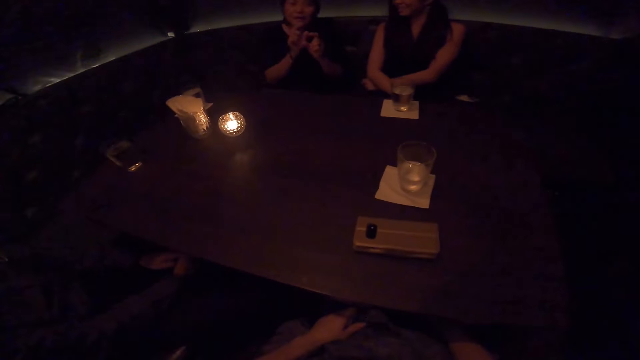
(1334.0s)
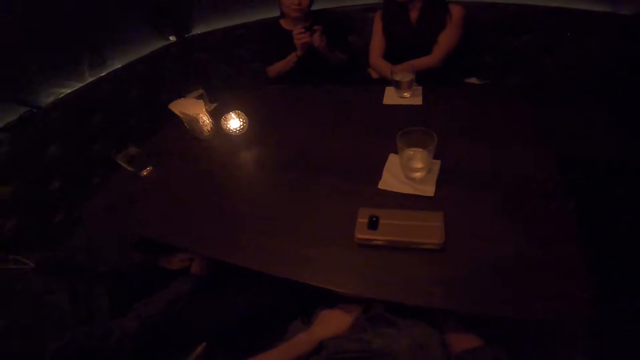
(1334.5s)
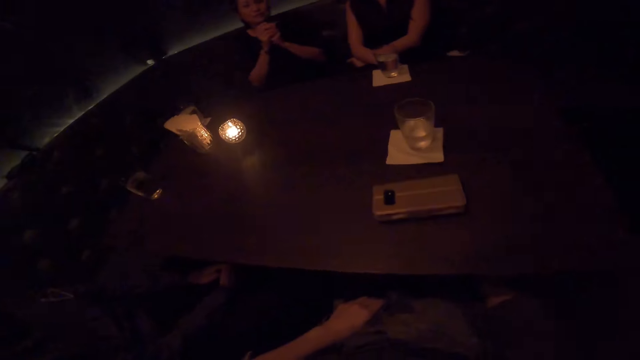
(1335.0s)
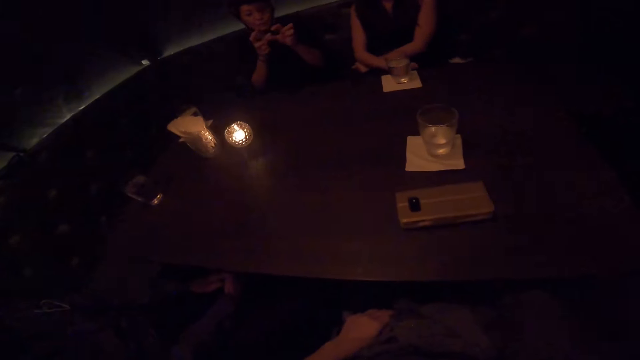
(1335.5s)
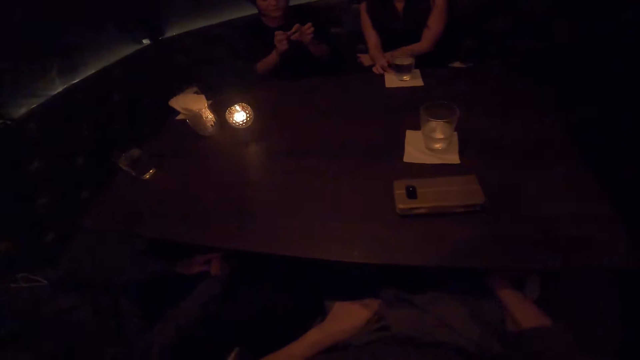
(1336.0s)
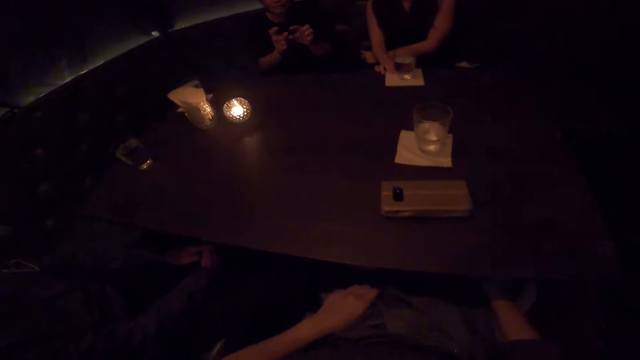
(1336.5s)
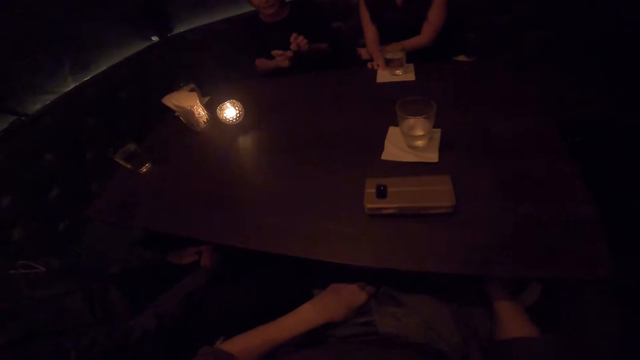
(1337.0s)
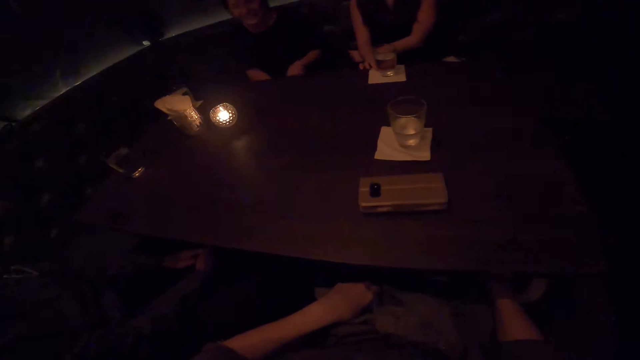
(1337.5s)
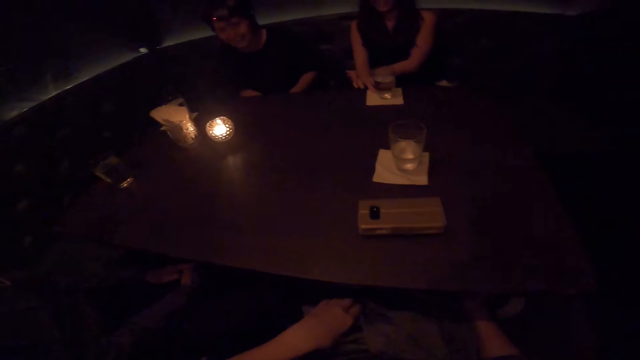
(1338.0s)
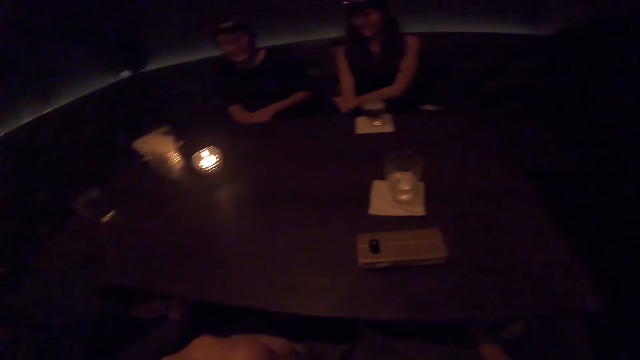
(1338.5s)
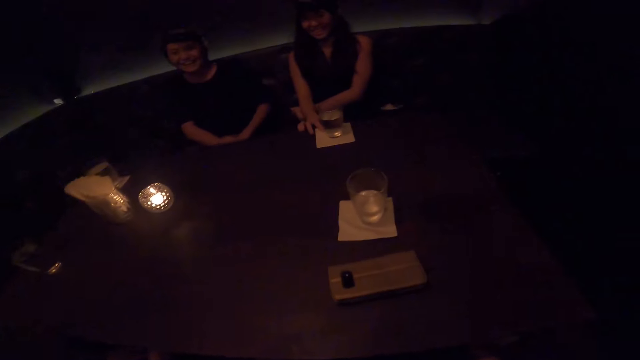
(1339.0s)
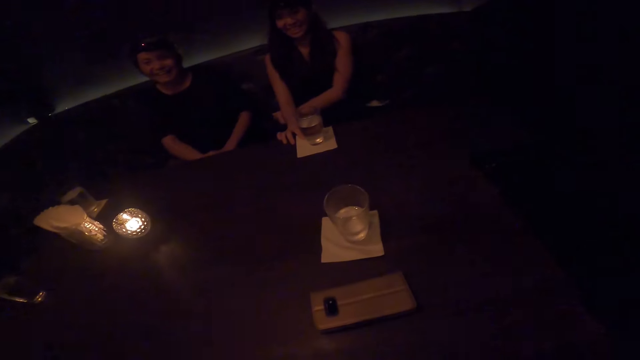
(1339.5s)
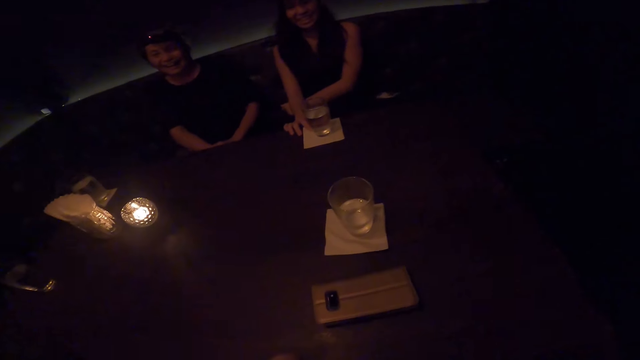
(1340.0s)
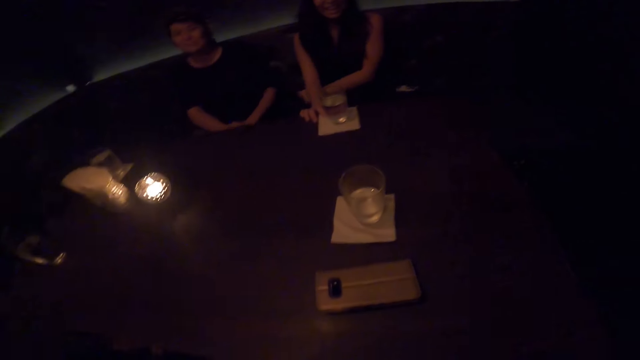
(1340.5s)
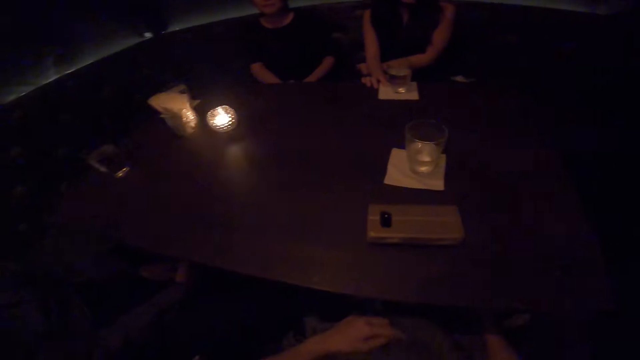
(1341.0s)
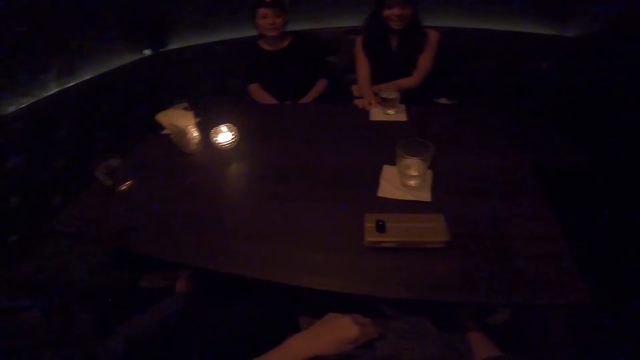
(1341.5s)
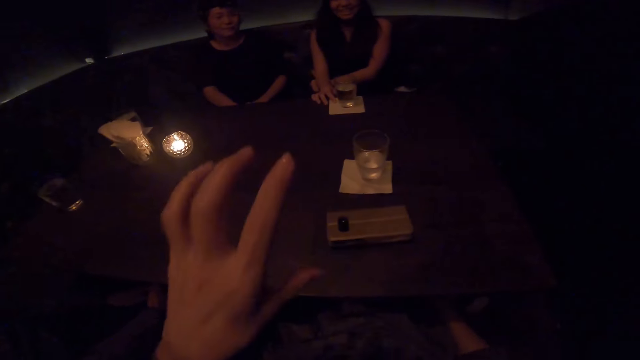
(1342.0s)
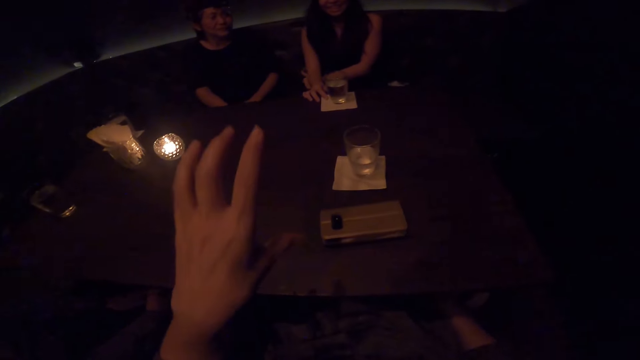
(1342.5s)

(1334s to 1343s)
The camera wearer shakes his hands.

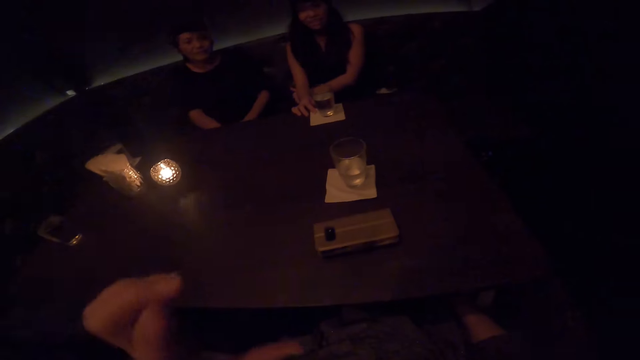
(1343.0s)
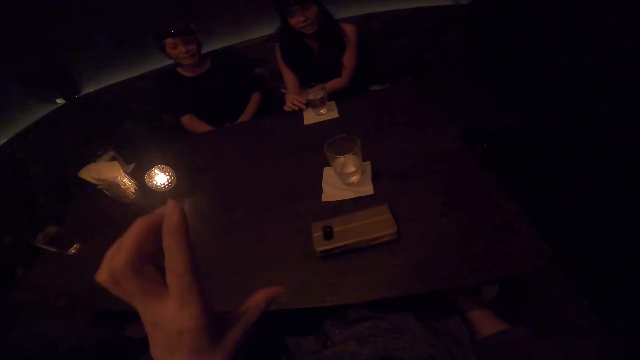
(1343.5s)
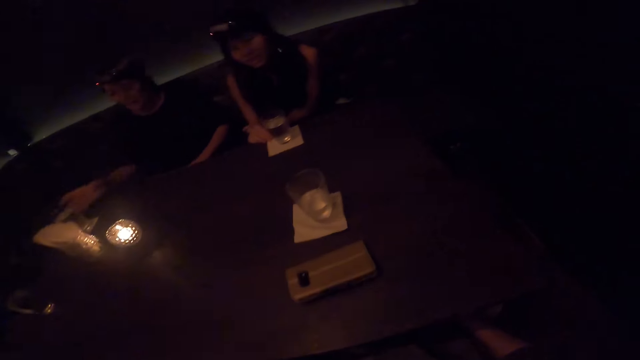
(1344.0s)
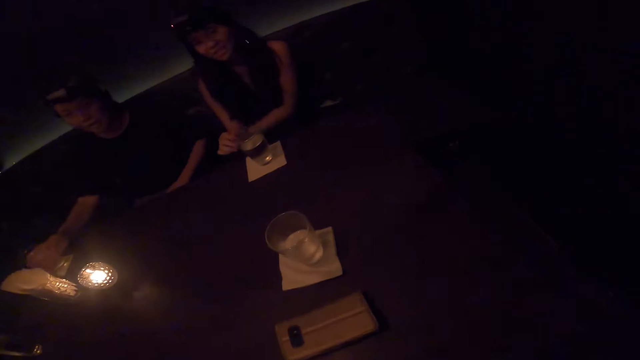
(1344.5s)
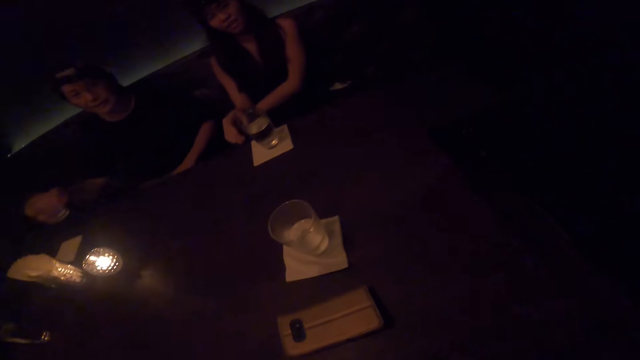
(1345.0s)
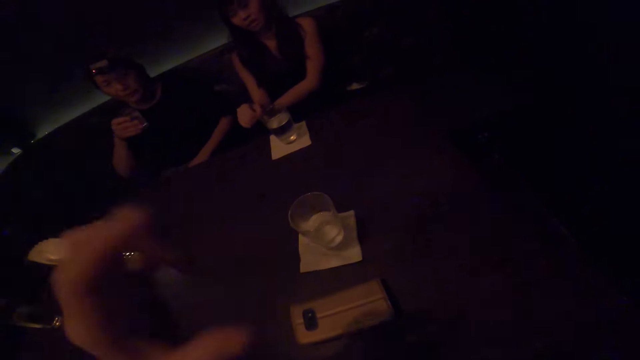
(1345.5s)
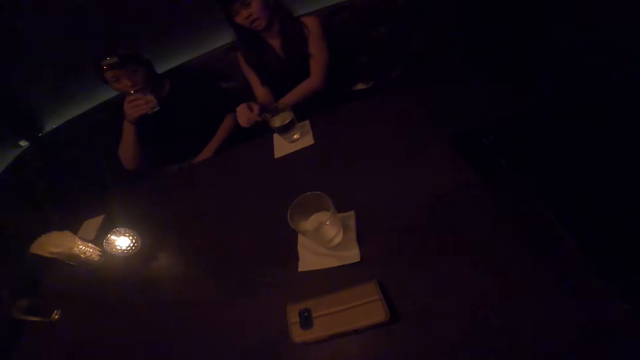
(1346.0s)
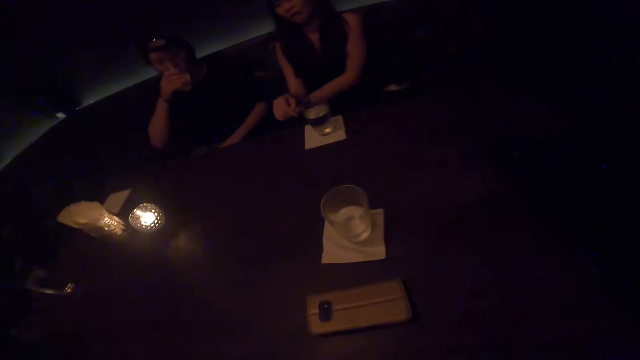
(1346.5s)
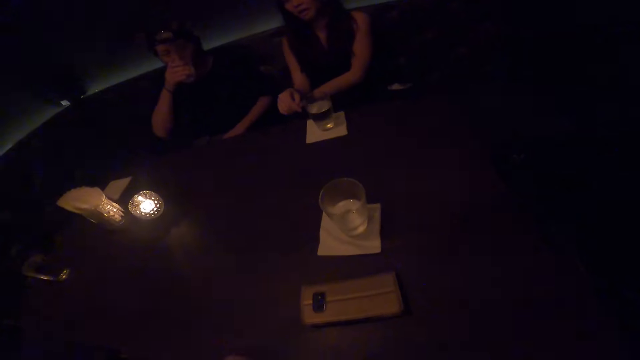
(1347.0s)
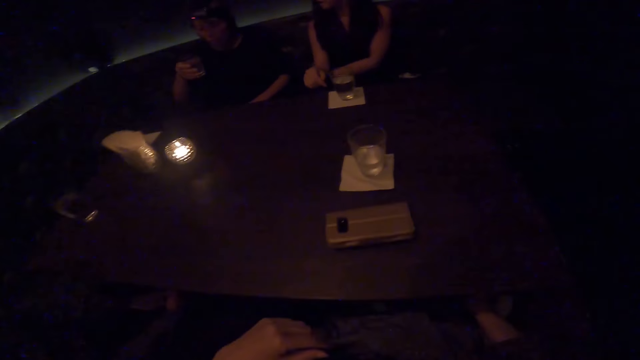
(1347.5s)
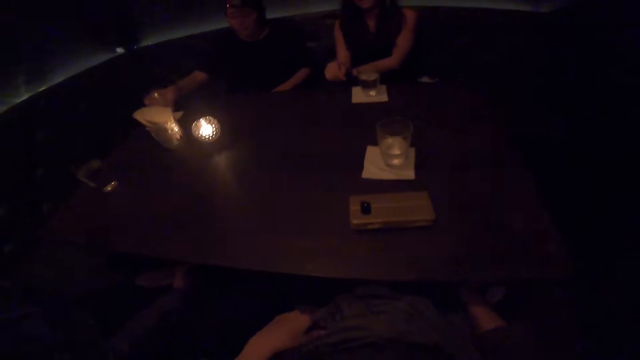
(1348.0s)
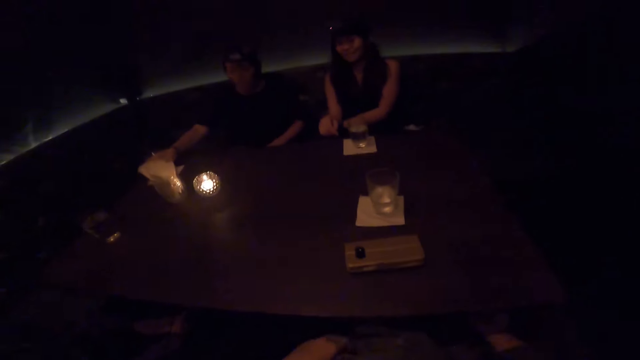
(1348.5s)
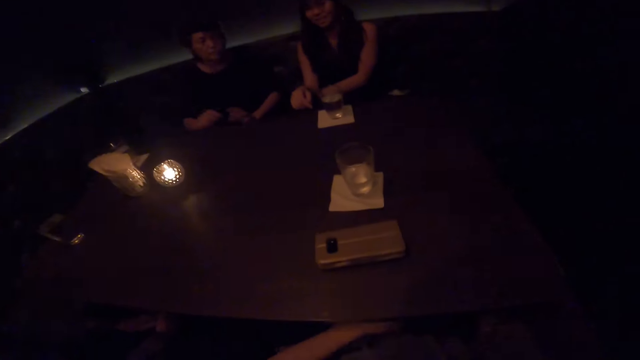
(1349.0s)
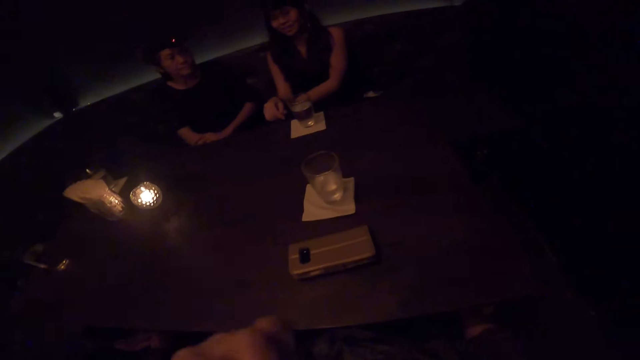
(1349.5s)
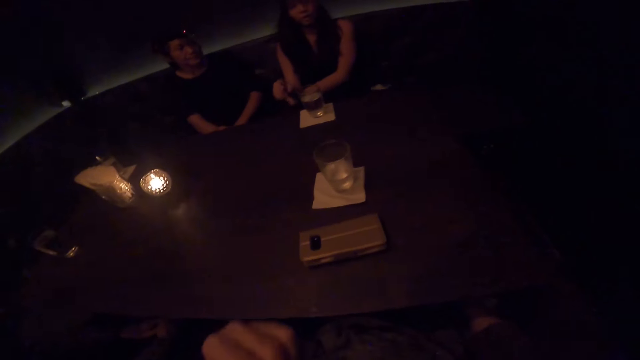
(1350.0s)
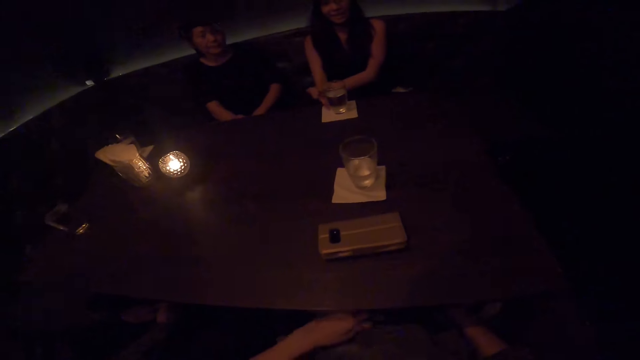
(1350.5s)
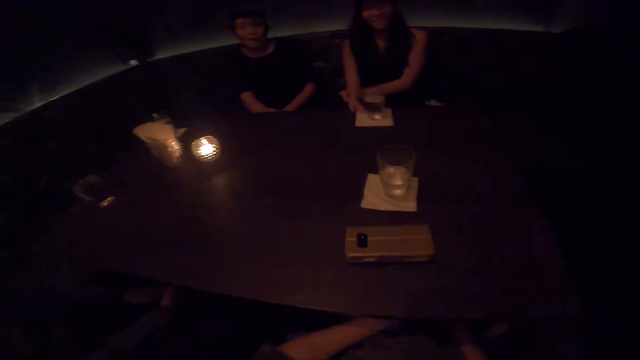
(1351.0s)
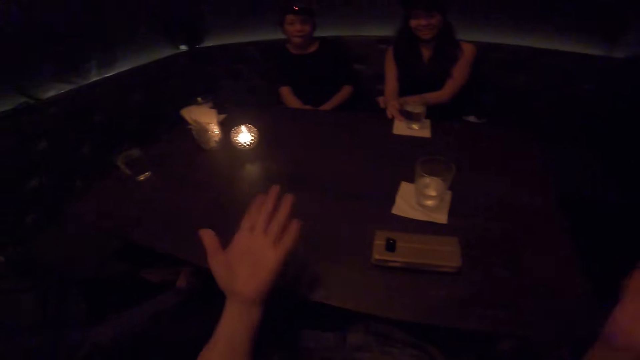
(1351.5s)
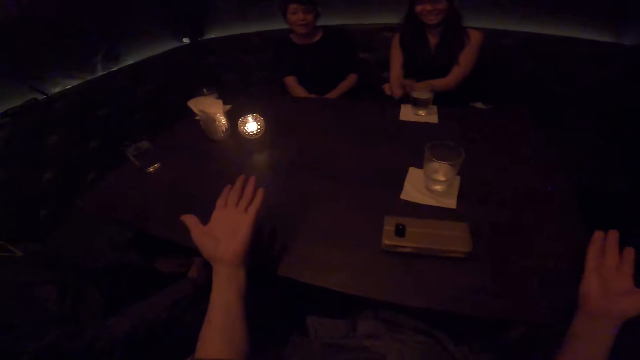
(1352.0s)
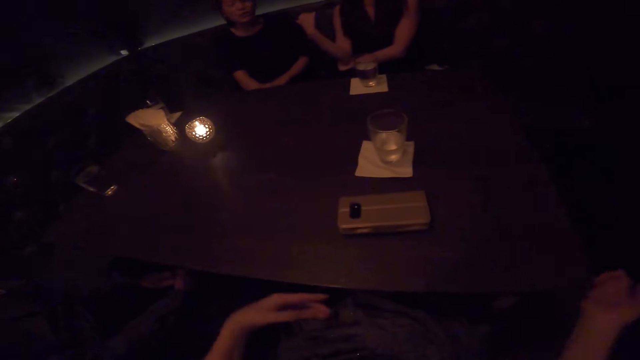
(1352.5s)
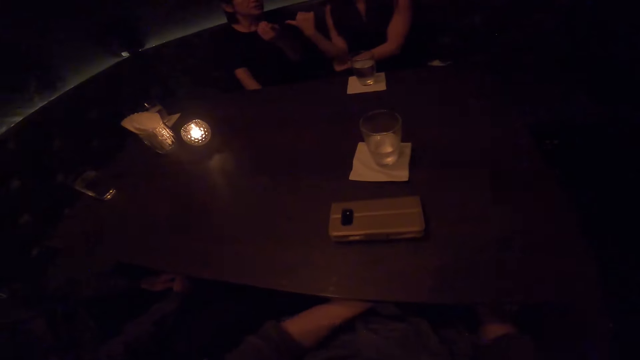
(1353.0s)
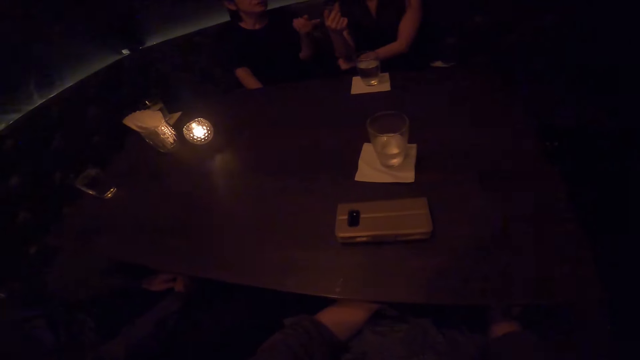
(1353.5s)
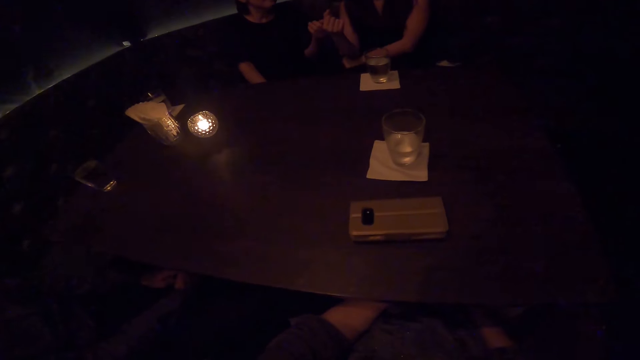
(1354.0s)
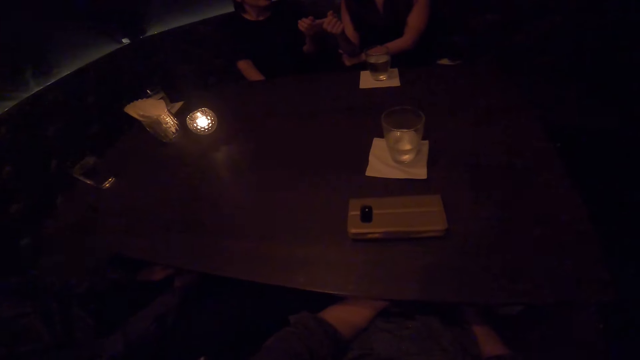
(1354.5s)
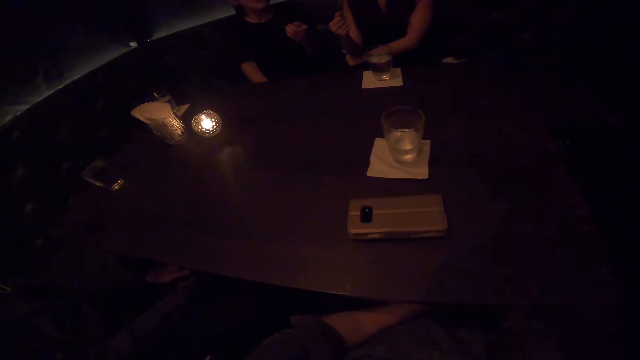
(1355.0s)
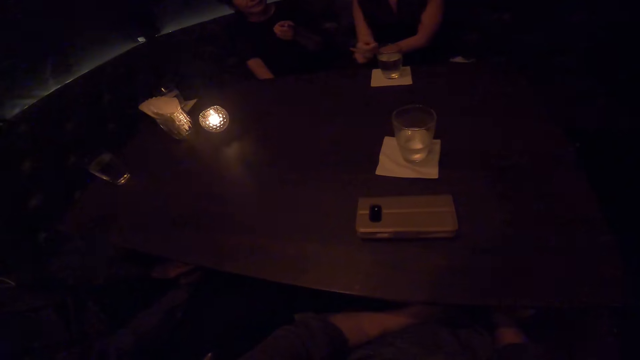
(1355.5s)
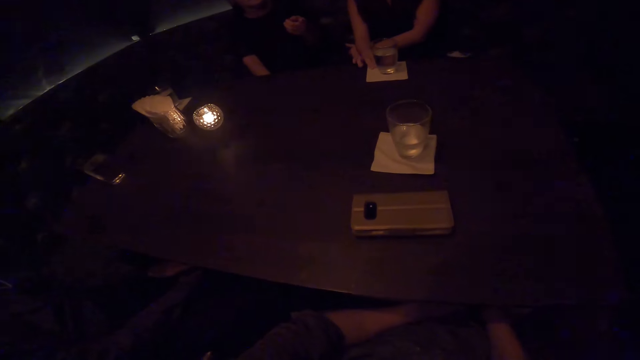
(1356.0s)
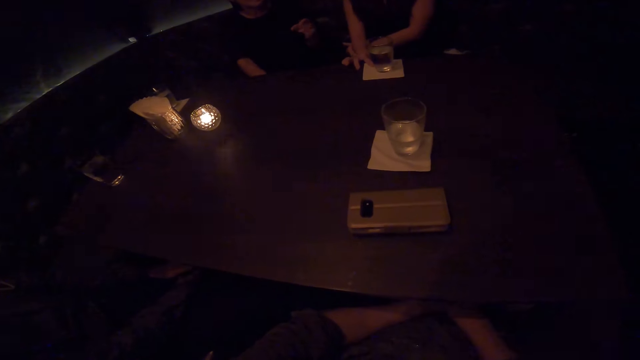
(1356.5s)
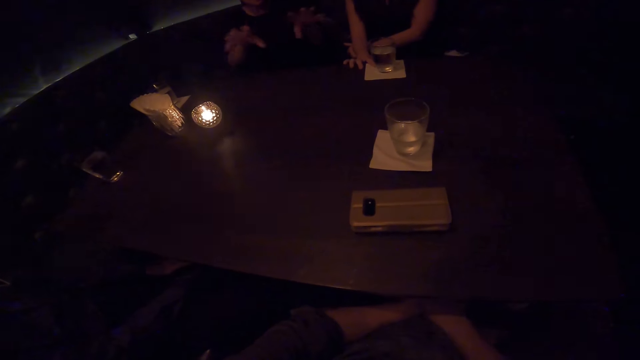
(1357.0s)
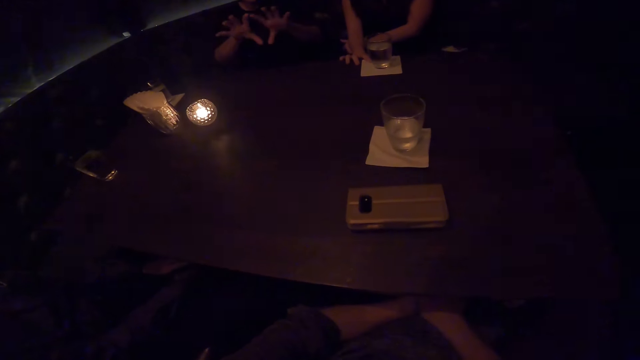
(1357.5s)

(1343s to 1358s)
A woman picks a cup of water on the table with her right hand. The camera wearer shakes his hands. The woman drinks water with the cup with her right hand. The woman drops the cup of water on the table with her right hand. The camera wearer waves his hands.
